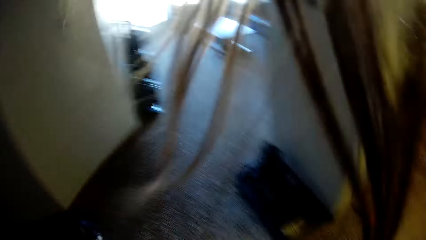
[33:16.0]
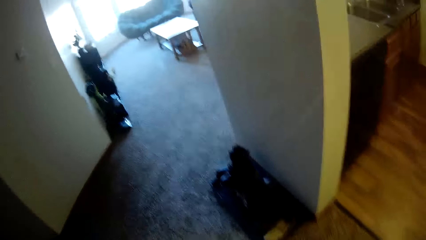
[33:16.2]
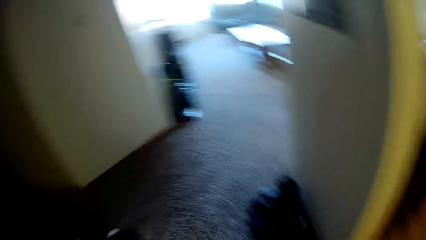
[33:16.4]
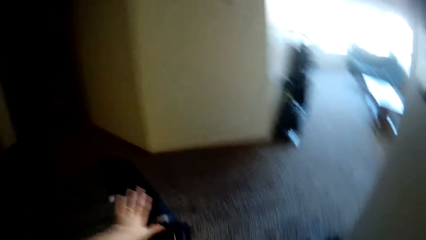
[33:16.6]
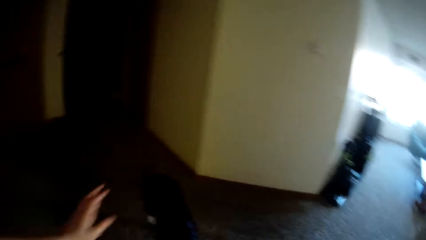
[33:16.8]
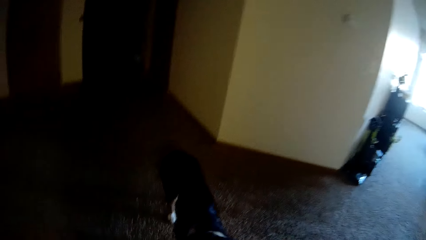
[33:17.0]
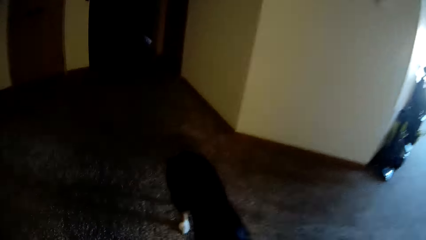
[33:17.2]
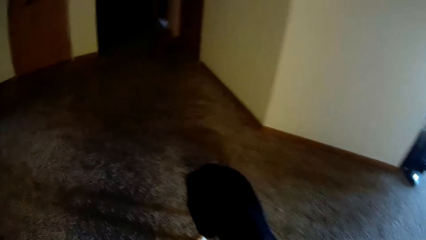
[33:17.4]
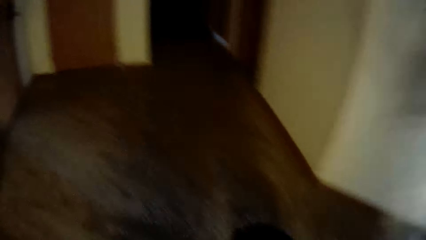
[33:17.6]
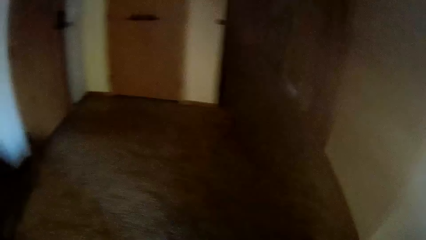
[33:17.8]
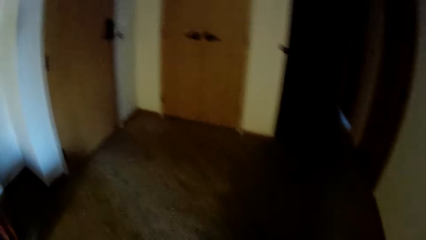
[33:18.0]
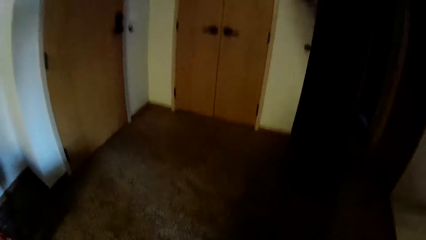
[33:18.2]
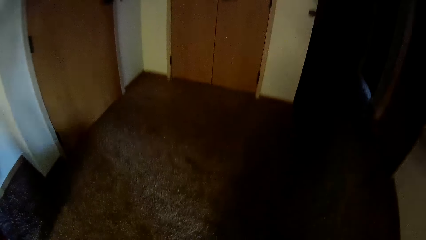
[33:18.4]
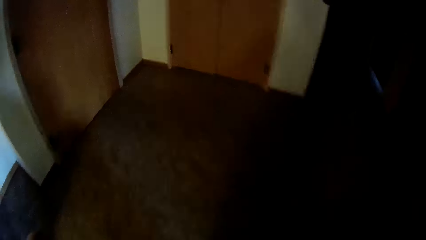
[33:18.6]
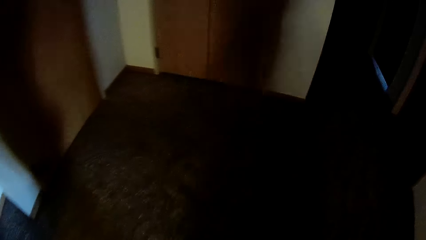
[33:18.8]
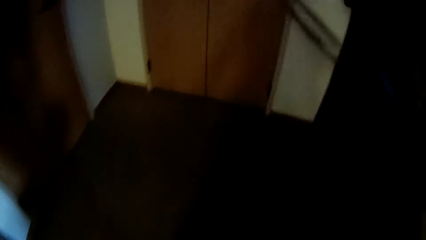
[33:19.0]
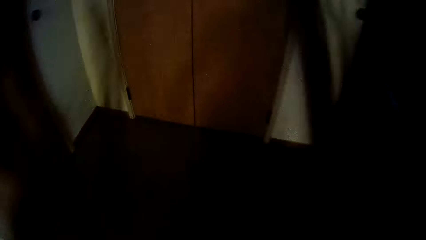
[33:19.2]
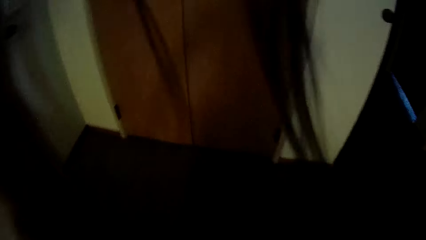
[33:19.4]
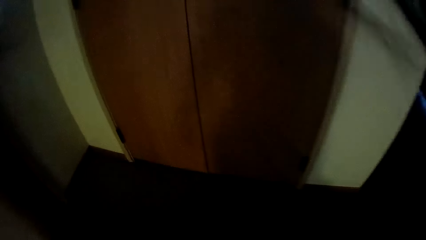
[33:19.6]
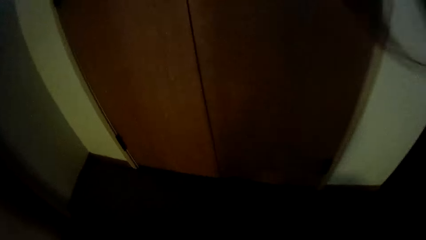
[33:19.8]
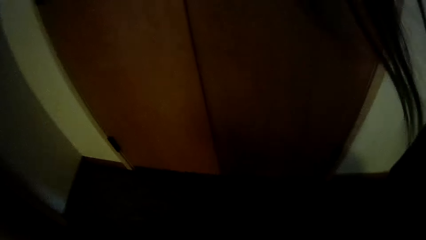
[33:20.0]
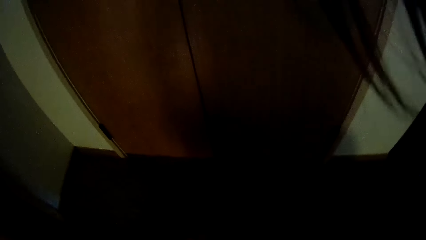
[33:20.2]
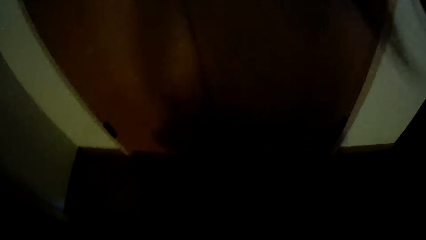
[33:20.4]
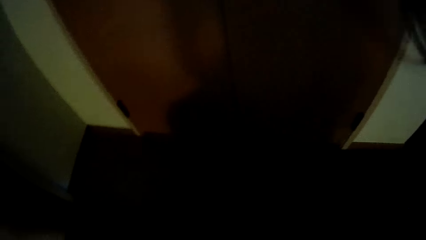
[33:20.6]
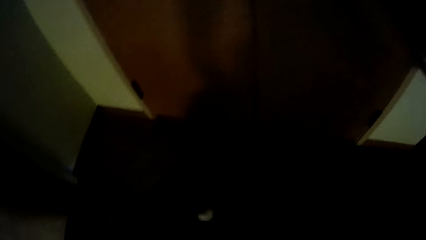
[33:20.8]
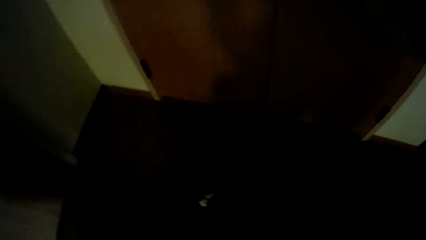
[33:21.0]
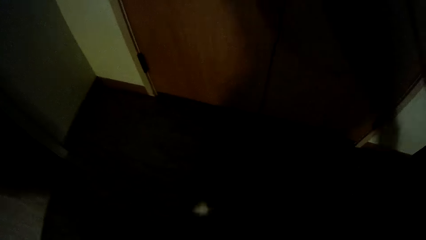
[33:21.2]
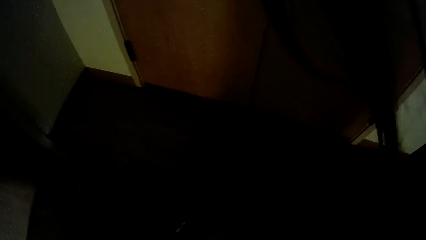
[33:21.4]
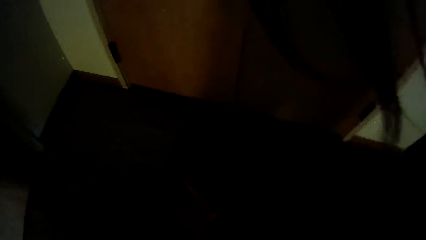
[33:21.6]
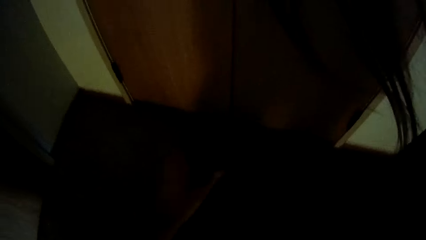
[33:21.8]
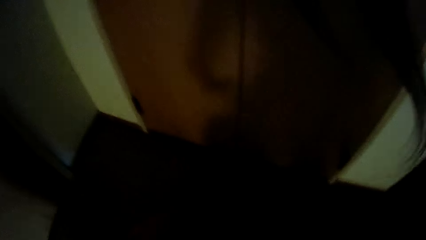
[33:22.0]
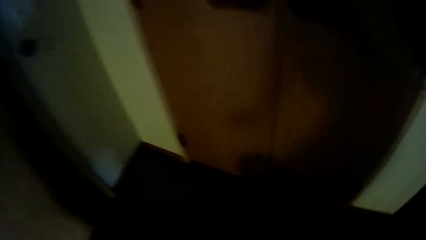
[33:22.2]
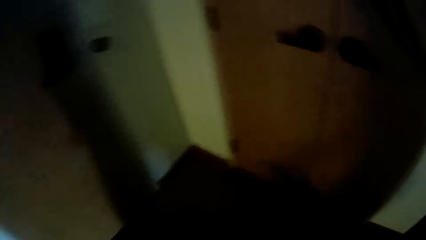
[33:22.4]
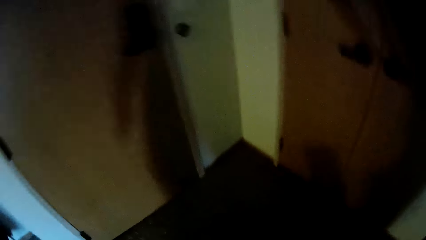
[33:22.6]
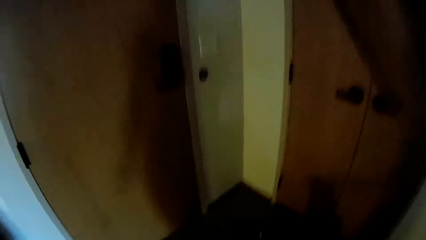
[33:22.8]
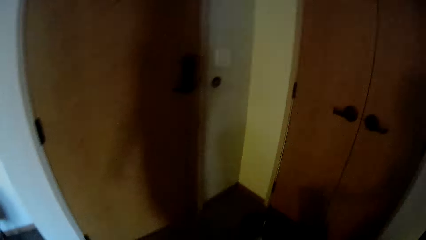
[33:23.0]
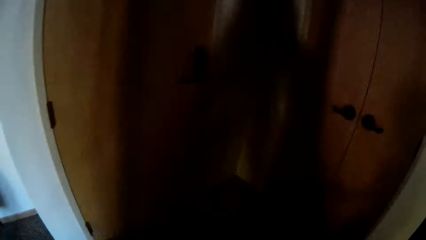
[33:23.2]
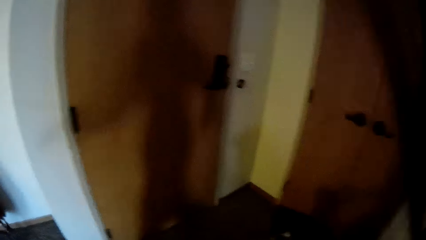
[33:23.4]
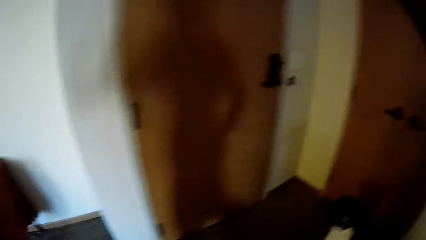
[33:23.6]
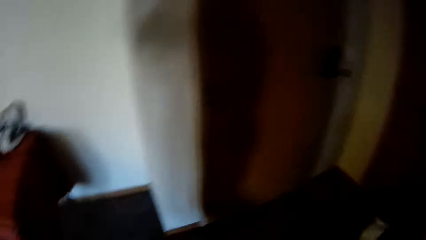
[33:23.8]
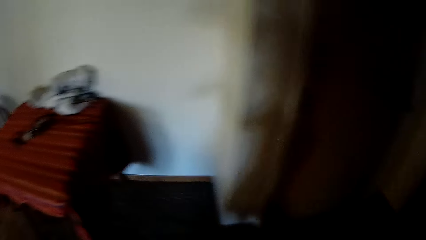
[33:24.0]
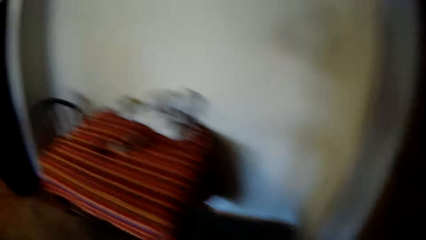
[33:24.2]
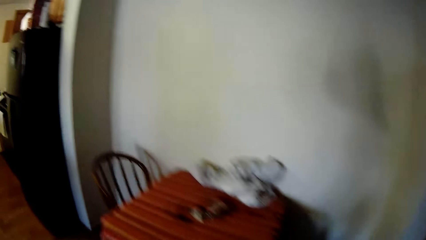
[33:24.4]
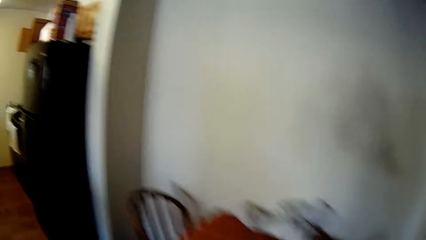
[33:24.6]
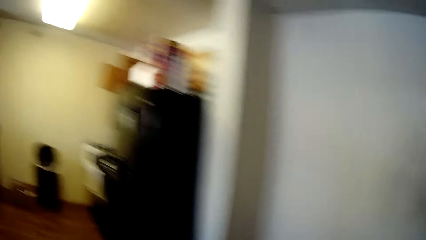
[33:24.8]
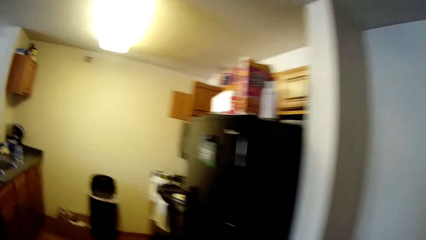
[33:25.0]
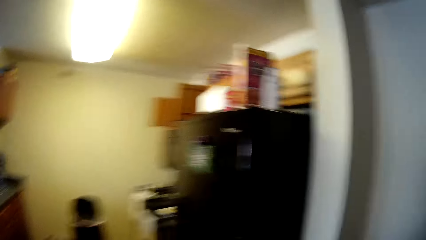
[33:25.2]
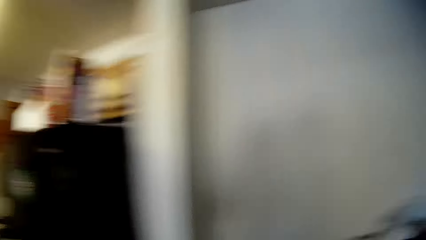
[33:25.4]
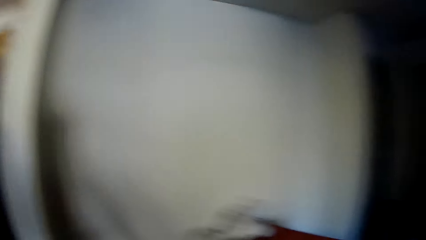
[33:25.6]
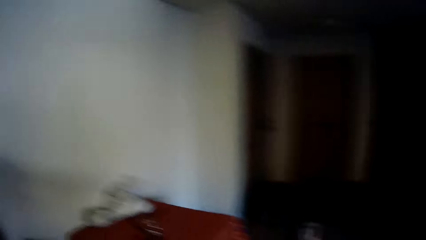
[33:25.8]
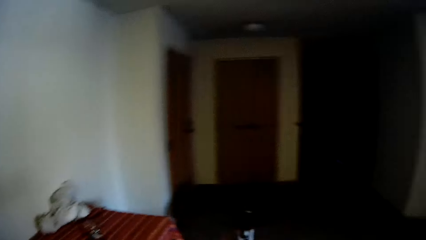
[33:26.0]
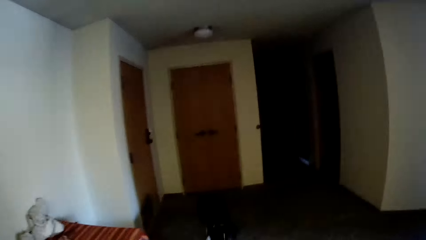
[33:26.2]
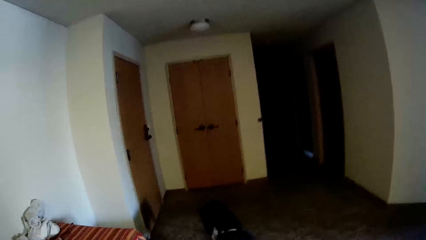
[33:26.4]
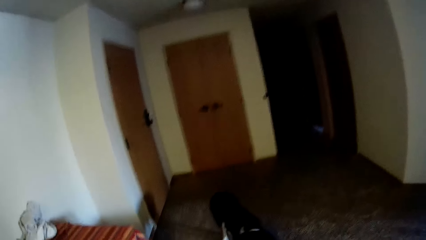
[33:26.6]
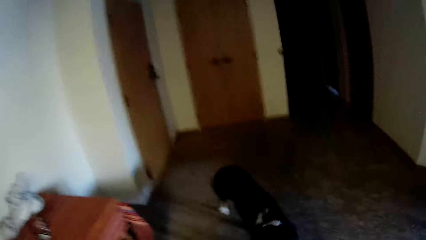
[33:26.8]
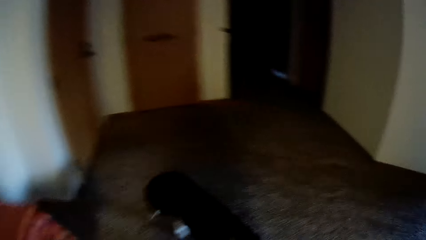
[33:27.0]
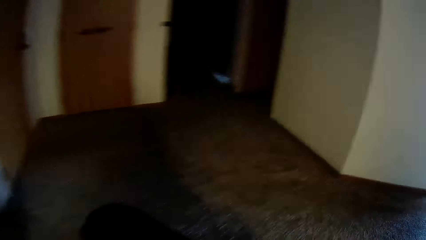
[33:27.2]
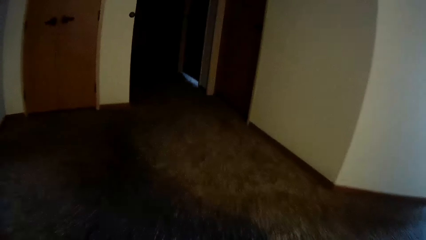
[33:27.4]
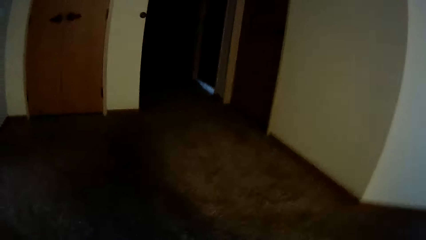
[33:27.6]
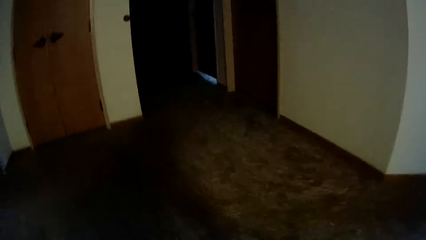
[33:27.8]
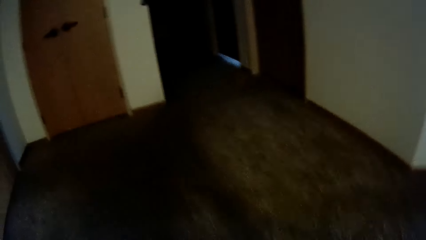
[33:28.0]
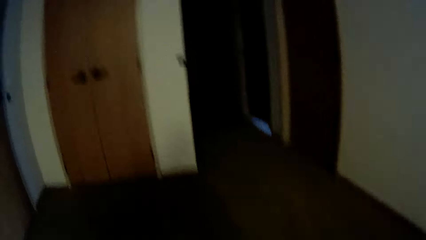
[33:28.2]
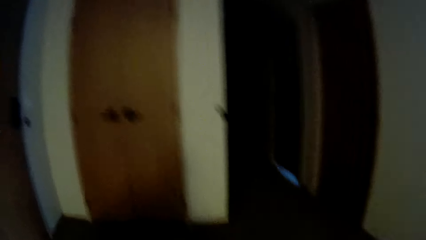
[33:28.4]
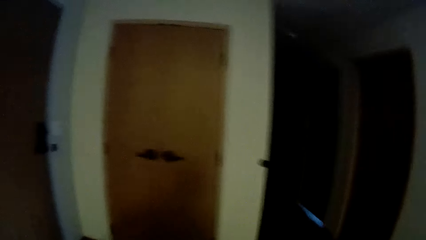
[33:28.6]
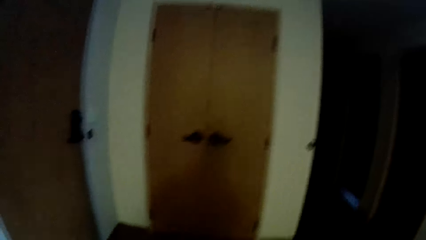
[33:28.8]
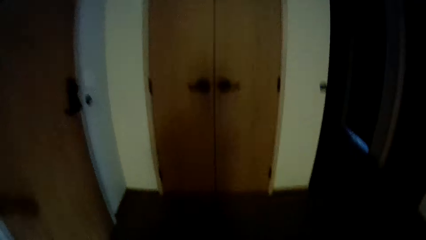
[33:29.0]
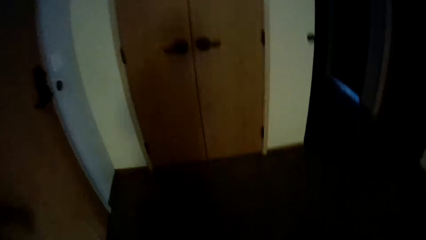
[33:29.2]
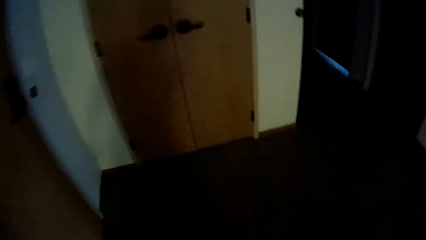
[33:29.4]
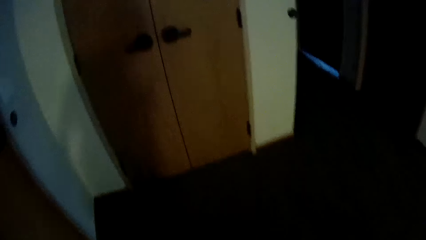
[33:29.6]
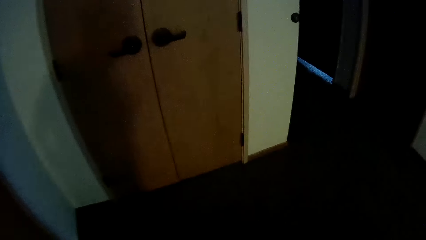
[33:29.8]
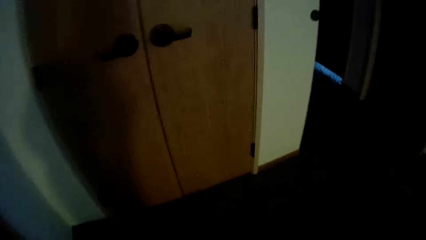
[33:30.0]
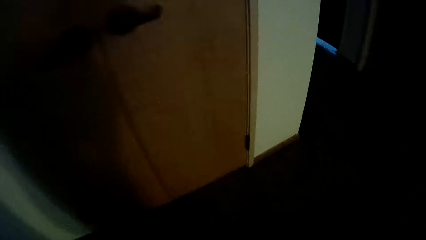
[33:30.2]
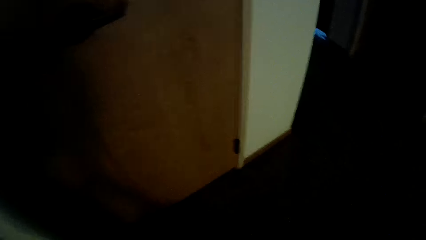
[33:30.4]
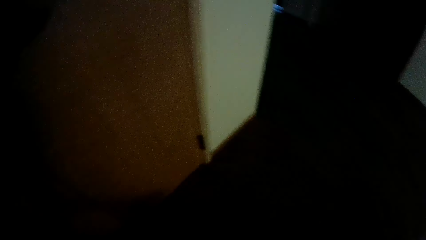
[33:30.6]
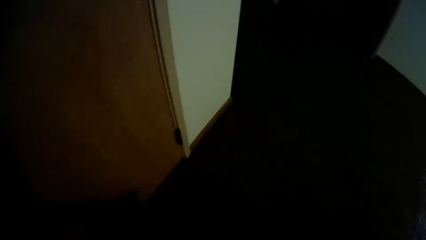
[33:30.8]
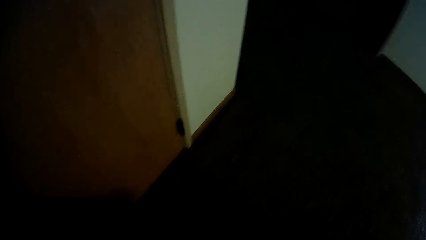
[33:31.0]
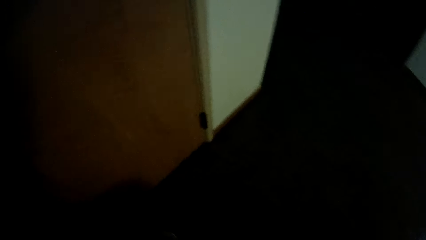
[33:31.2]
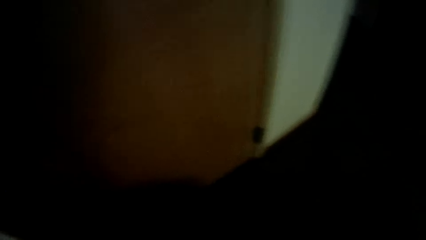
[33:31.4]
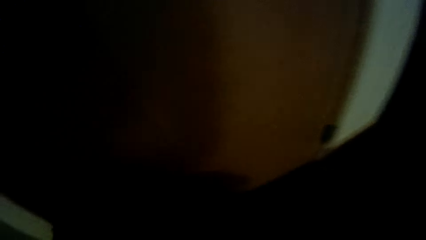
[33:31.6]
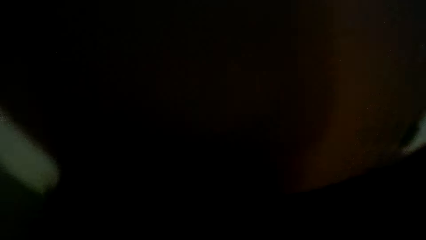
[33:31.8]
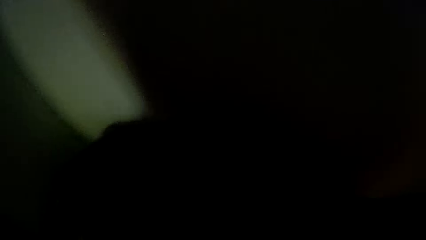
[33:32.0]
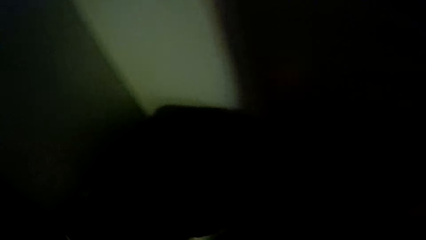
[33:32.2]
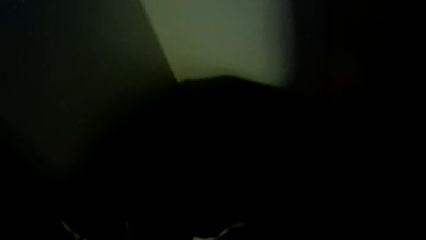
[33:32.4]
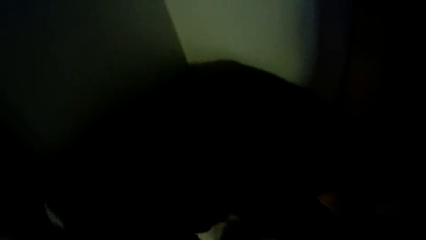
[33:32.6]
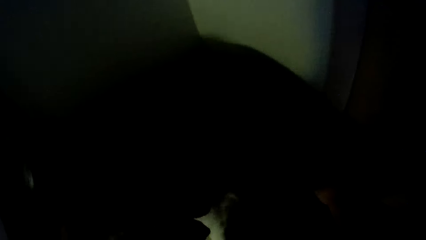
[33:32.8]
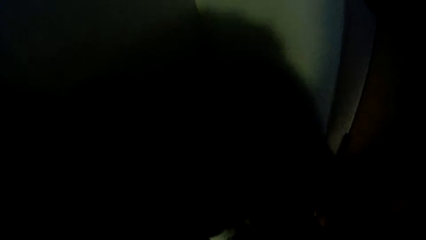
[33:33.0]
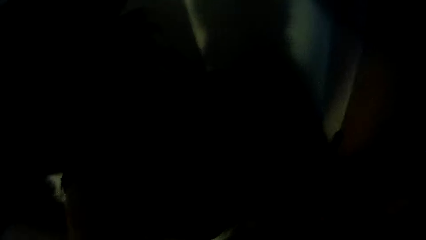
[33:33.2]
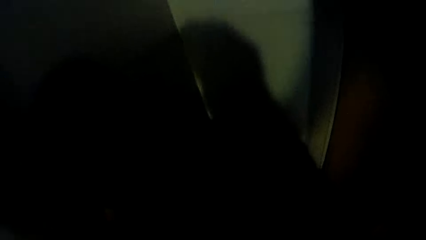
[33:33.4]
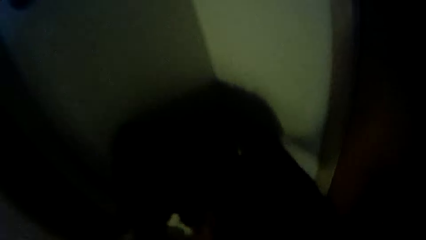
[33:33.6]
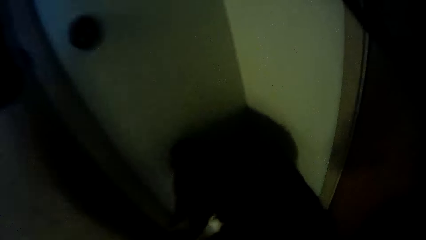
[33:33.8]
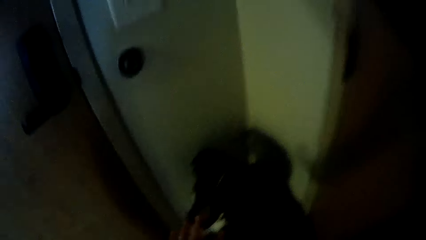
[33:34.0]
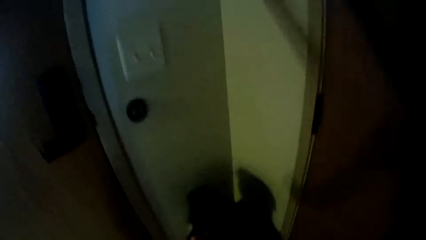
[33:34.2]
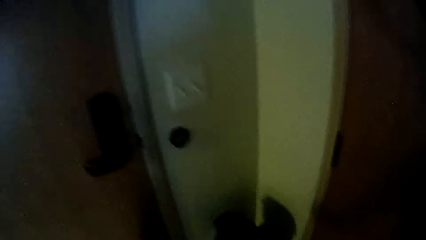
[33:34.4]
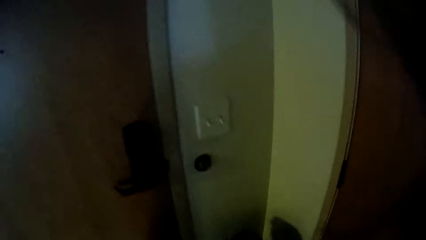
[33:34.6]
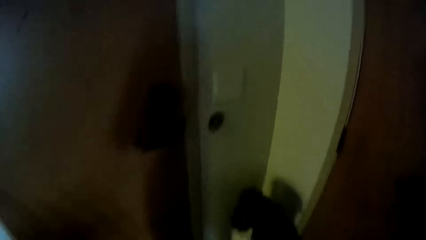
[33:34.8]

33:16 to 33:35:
The camera wearer walks to the kitchen. They drag the dog to the corner.
